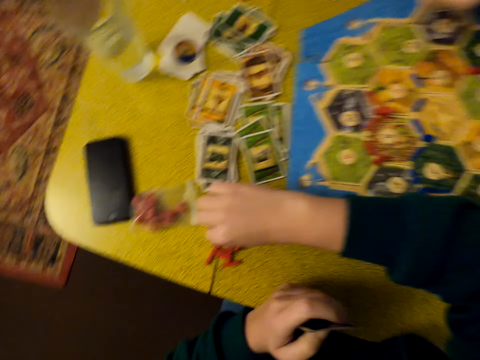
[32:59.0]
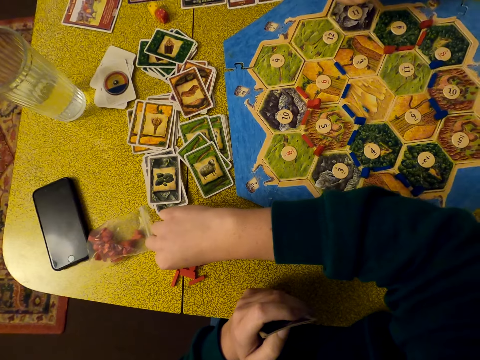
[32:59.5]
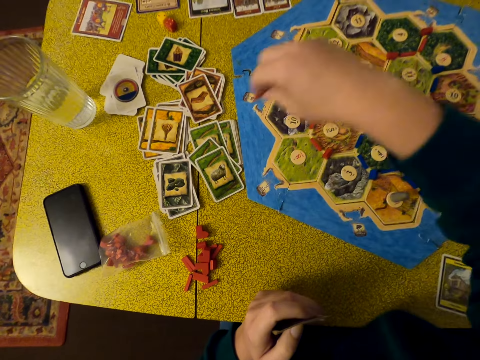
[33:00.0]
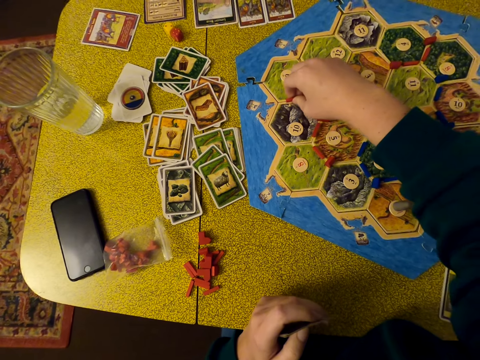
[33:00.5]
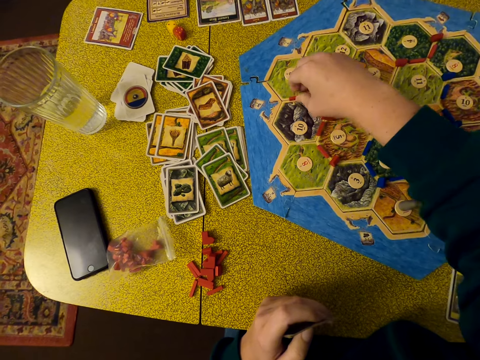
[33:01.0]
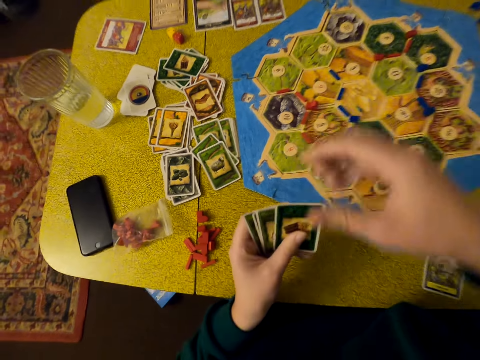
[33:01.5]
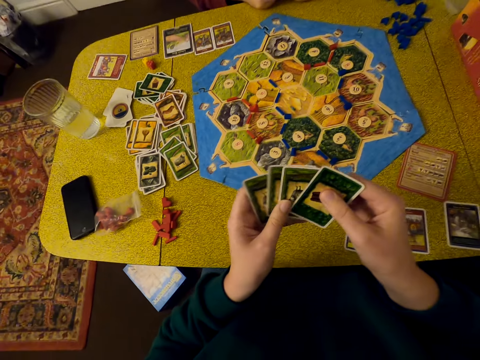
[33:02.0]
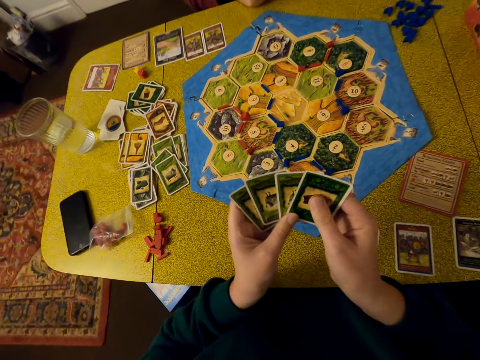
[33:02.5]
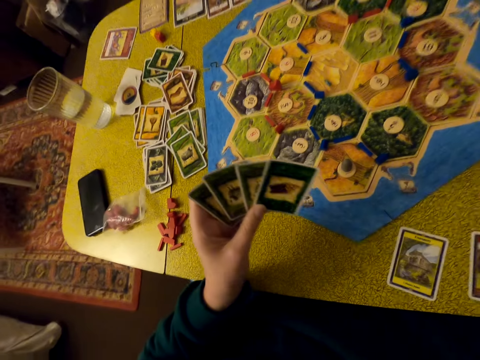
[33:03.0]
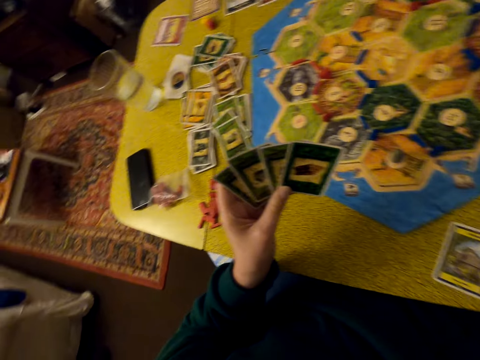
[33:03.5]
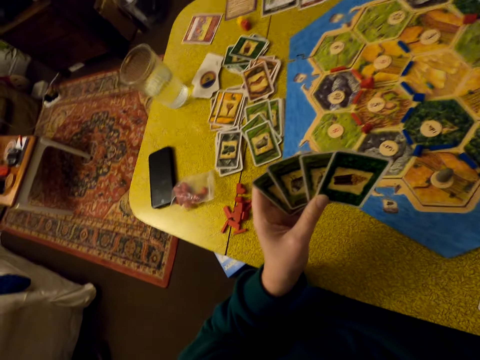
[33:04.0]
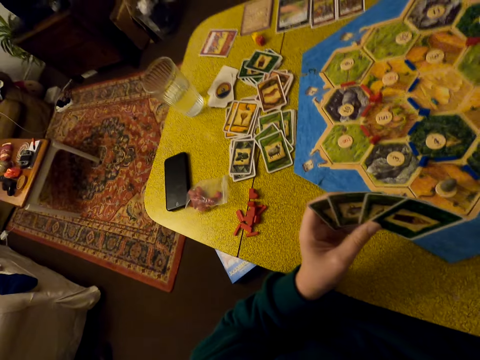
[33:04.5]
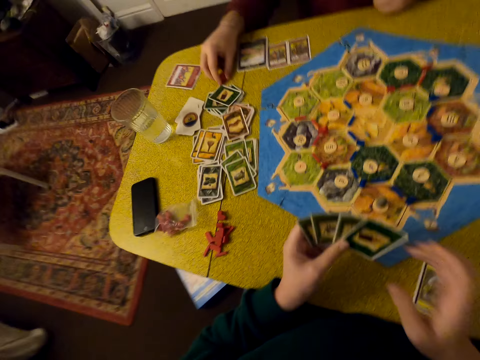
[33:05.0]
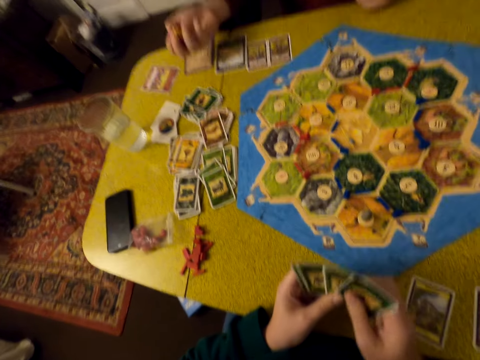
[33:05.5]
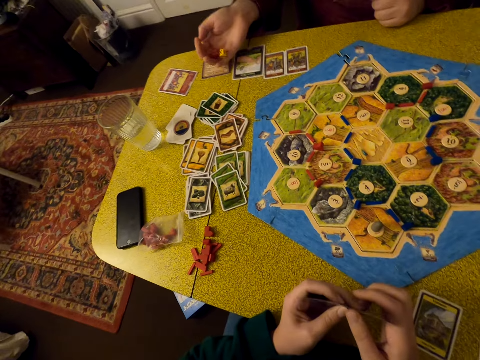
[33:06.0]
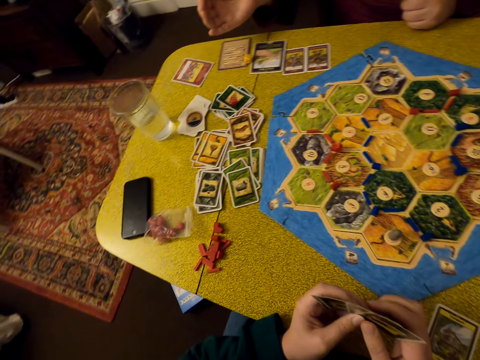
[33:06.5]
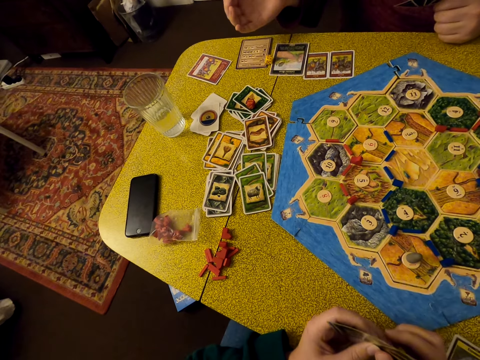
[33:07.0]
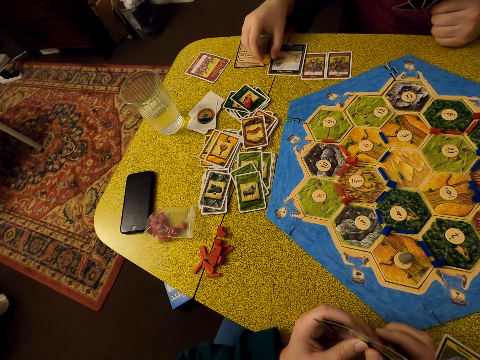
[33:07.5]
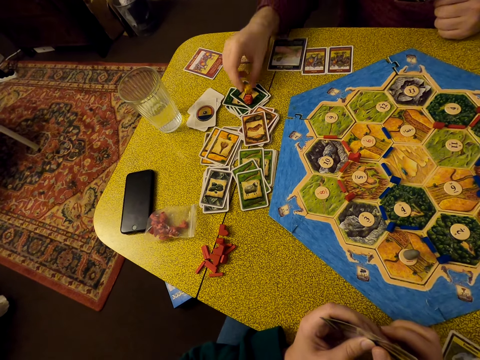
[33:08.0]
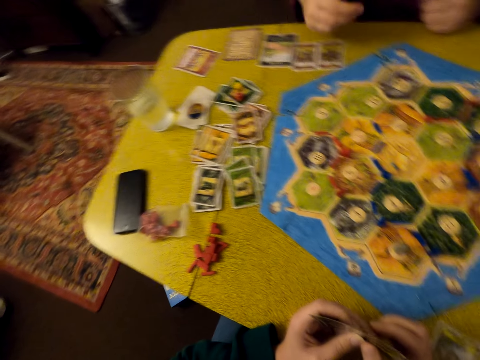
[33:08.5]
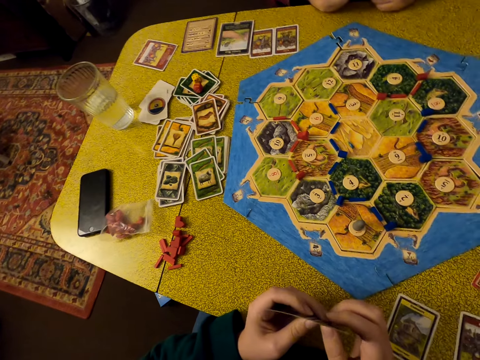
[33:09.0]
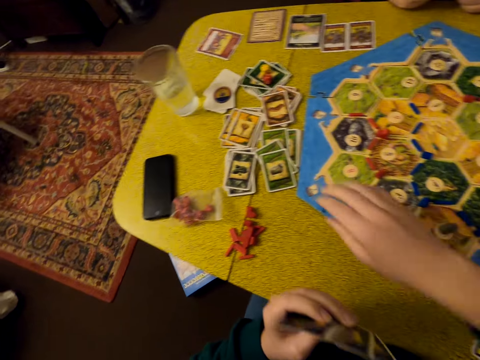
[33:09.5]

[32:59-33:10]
The camera wearer takes a pellet. They put the pellet on the table. They arrange cards. They shuffle the cards. They do something. They hold the cards with the left hand. A man collects dice. The man rolls the dice. The man drops the cards or dice. The man moves a die on the table.

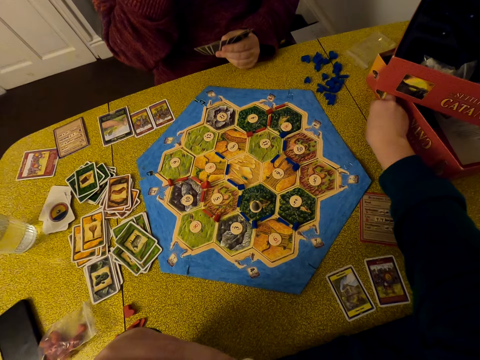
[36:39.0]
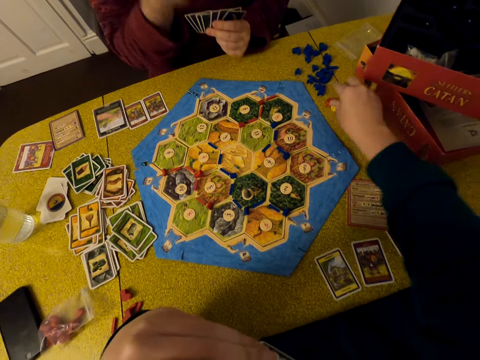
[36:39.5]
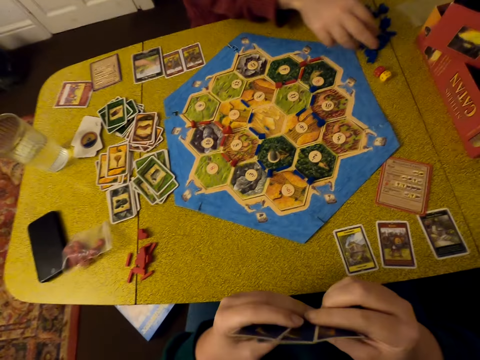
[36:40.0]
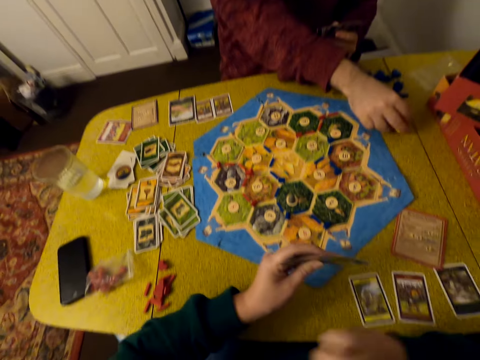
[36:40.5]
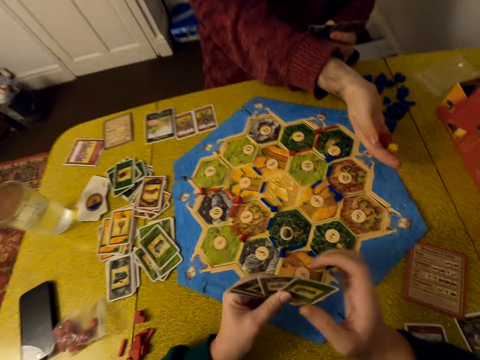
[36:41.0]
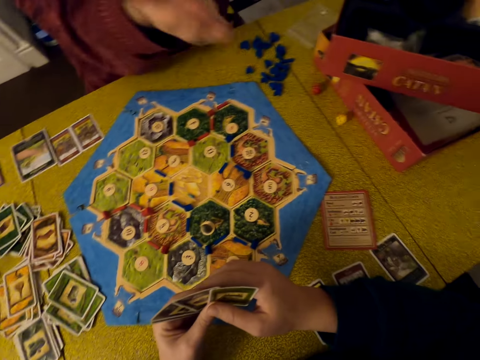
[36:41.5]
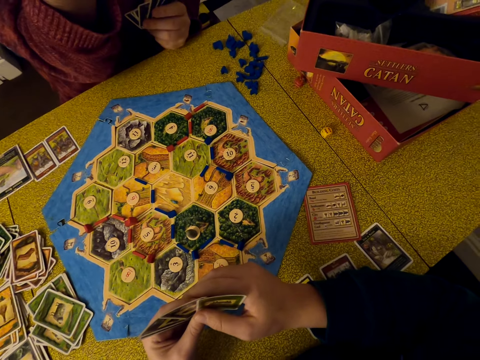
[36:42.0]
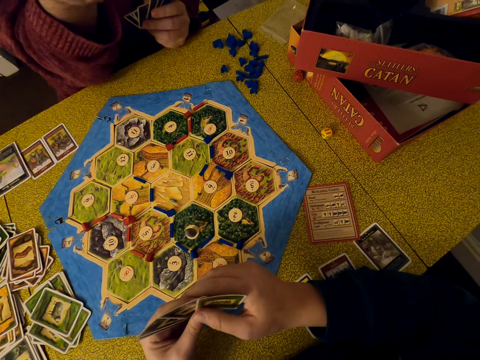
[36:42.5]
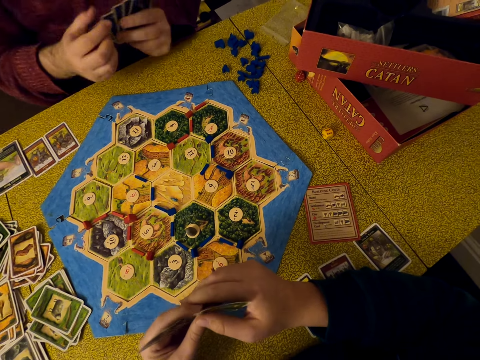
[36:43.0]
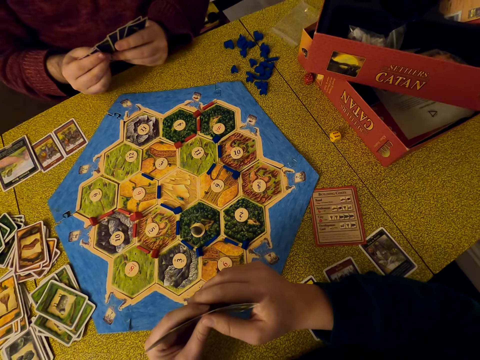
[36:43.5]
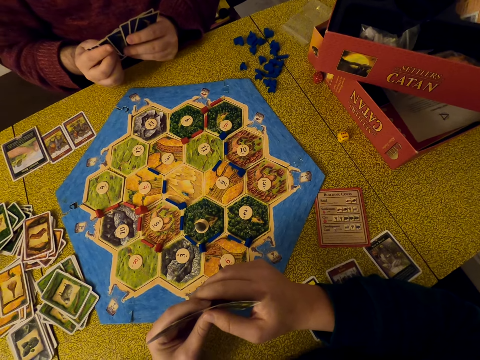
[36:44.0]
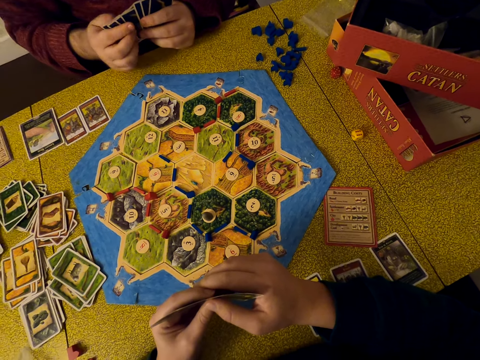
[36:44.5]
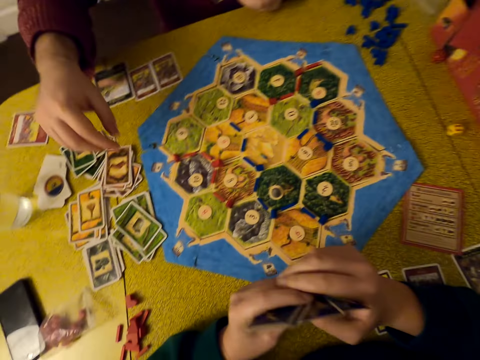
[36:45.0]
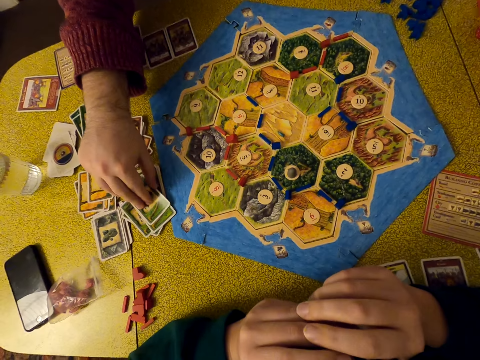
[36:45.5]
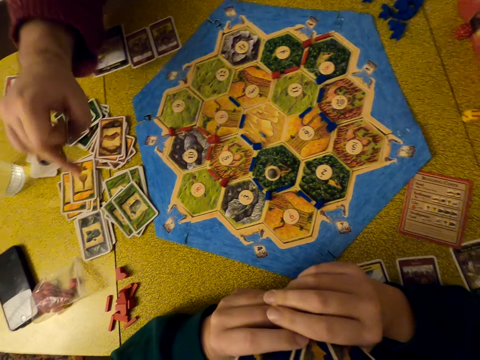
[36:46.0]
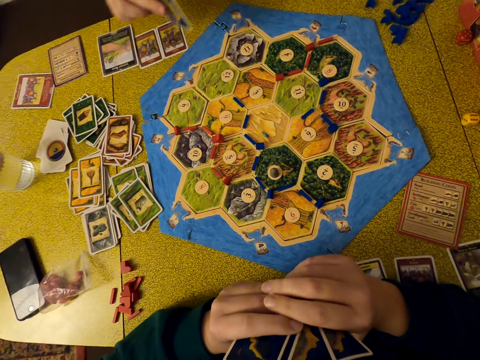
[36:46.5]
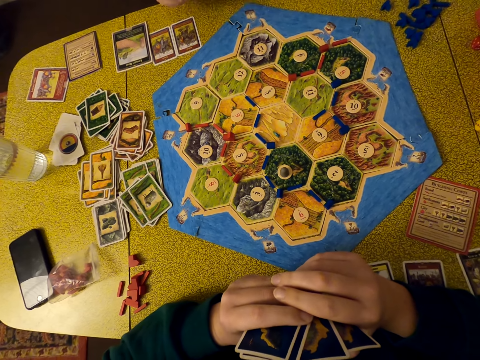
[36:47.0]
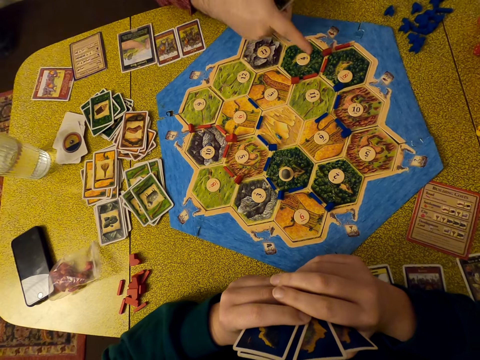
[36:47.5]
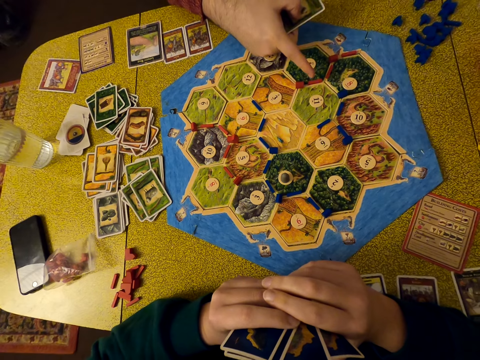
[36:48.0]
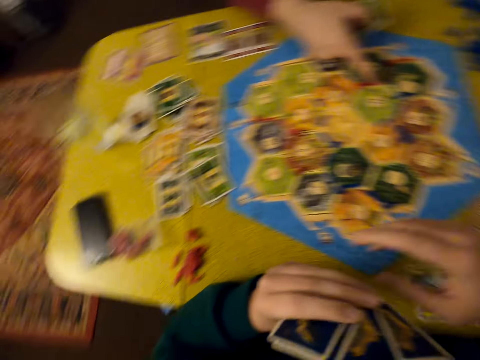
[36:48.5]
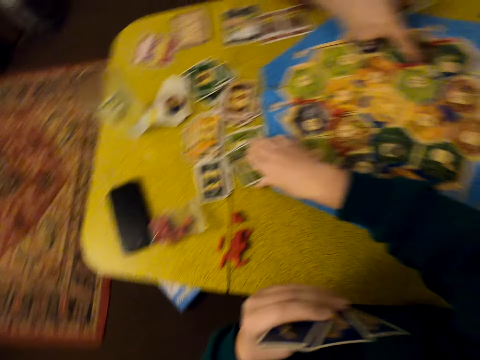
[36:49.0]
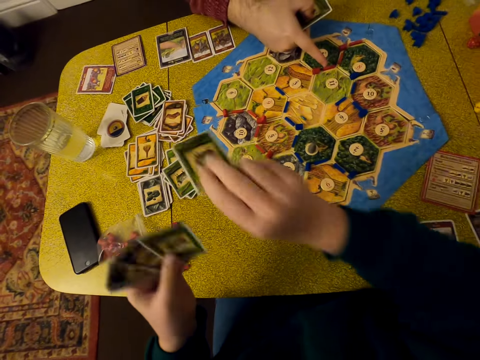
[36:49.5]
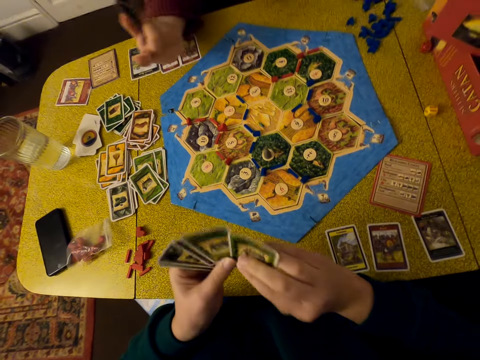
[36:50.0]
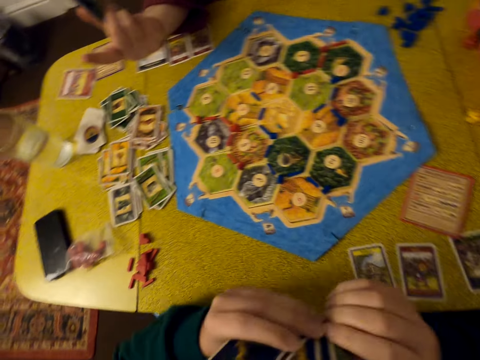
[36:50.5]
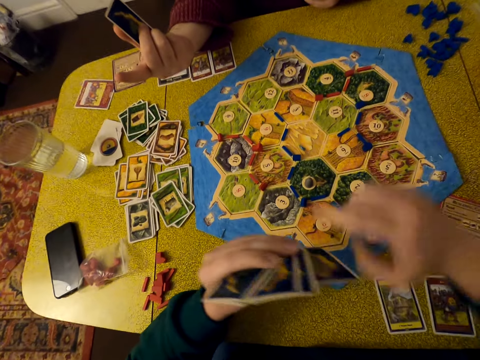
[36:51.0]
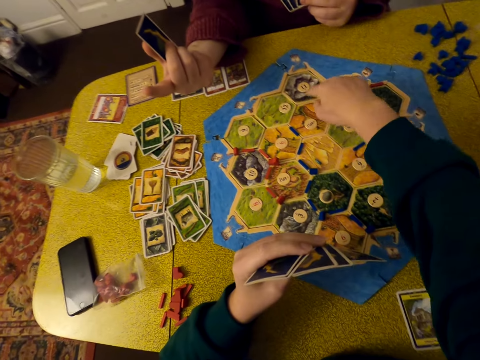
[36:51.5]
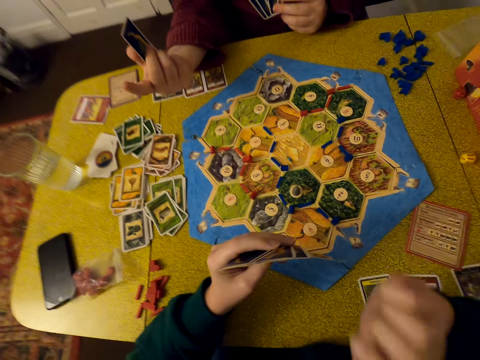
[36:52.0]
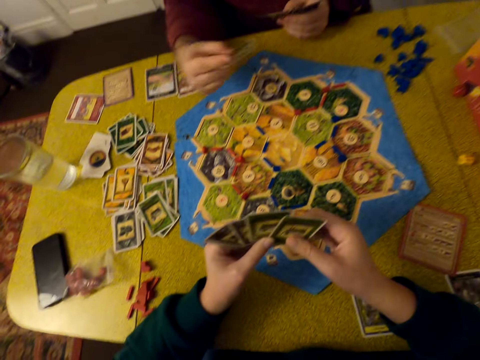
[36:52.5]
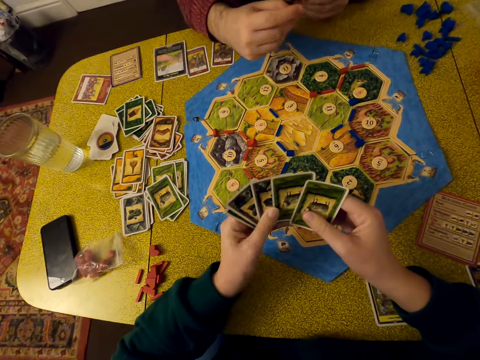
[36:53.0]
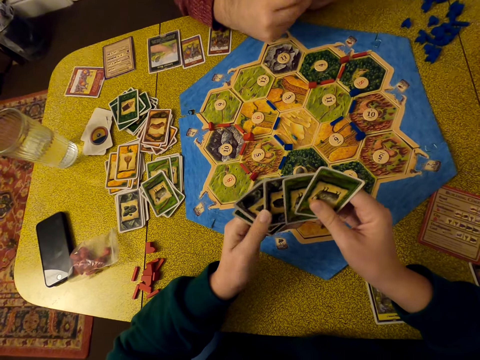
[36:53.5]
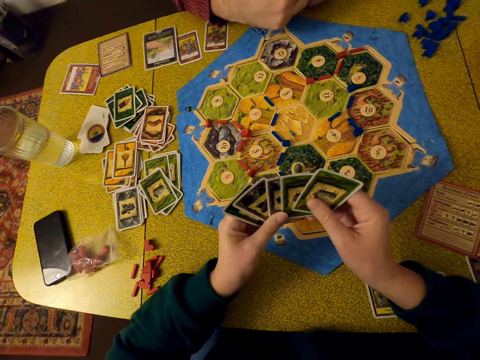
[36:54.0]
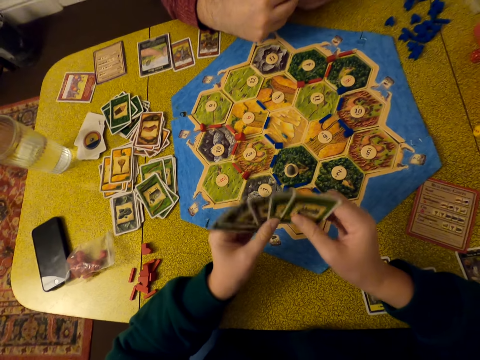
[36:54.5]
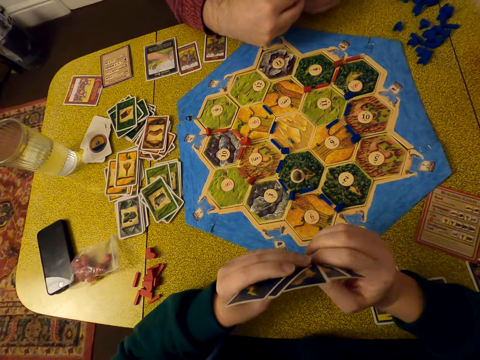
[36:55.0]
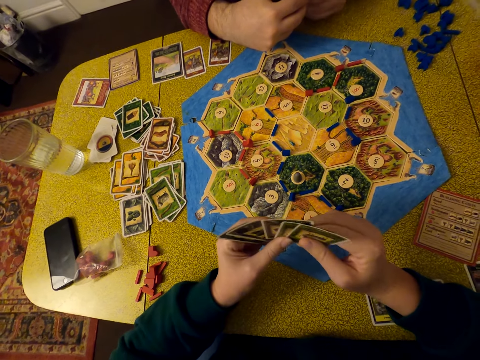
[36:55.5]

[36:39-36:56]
The camera wearer moves dice on the table. A person collects the dice. The person drops the dice on the table. The person selects a card and holds his cards. The person takes a card. The person points at a number. The camera wearer picks a card. They point at the table. They select cards. They shuffle their cards.
